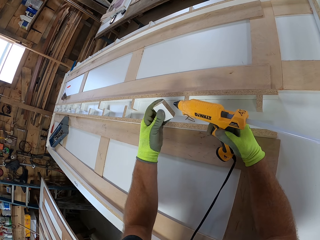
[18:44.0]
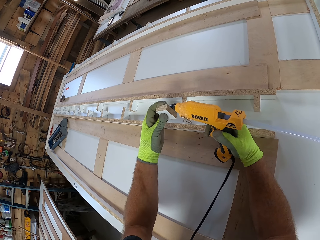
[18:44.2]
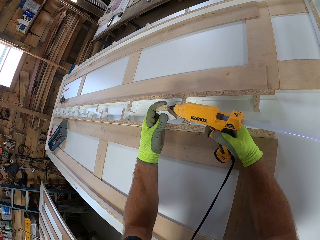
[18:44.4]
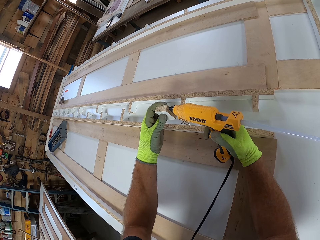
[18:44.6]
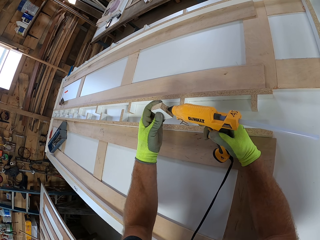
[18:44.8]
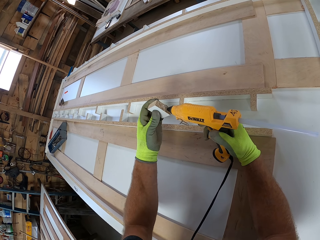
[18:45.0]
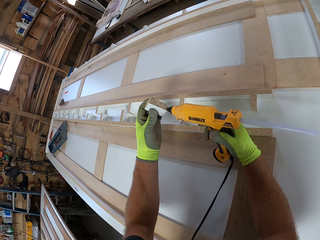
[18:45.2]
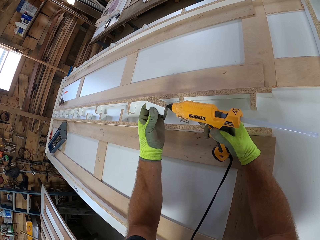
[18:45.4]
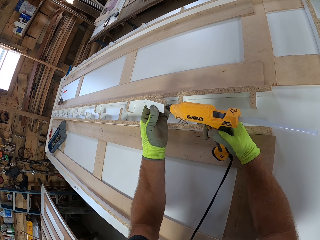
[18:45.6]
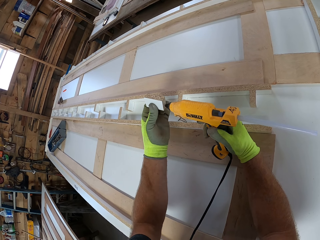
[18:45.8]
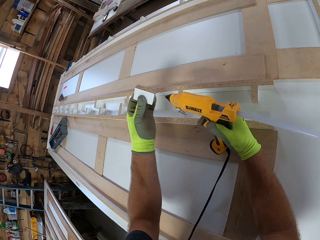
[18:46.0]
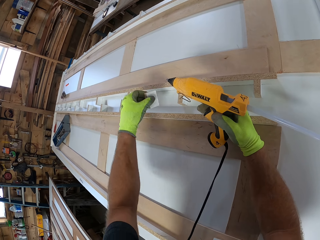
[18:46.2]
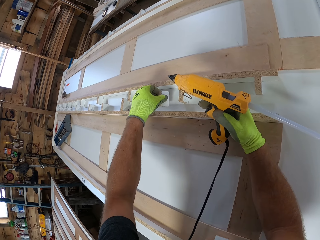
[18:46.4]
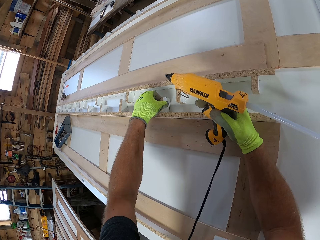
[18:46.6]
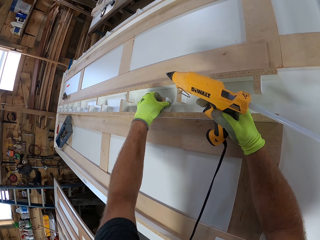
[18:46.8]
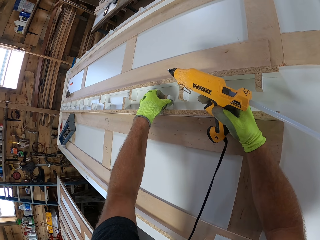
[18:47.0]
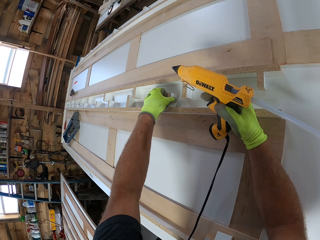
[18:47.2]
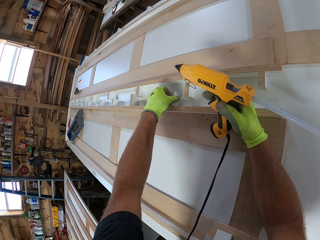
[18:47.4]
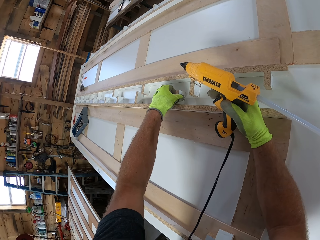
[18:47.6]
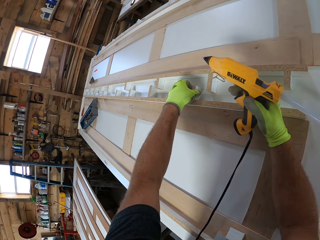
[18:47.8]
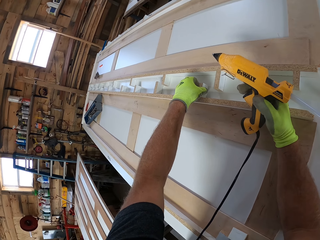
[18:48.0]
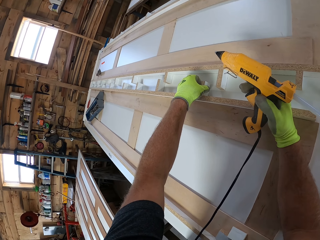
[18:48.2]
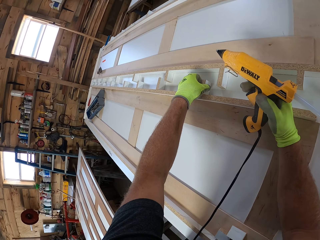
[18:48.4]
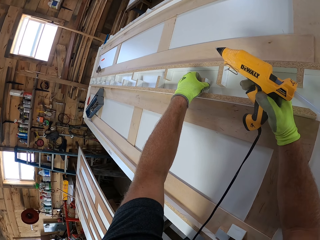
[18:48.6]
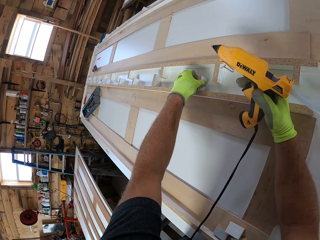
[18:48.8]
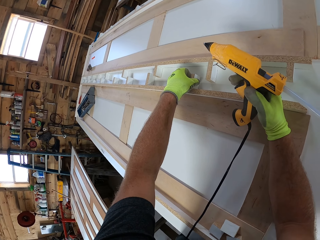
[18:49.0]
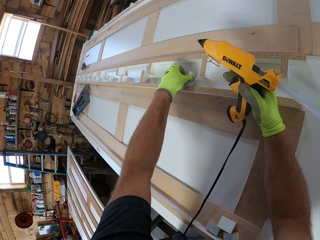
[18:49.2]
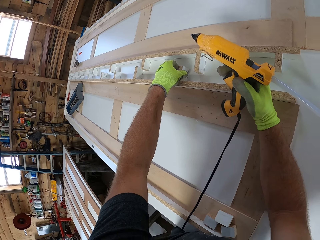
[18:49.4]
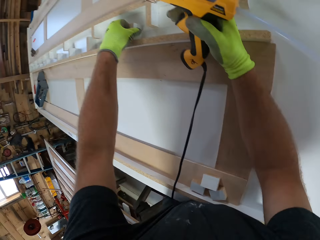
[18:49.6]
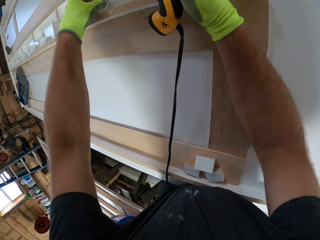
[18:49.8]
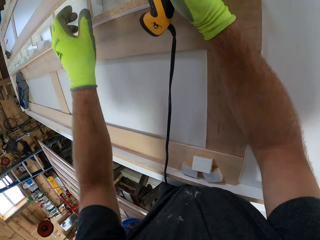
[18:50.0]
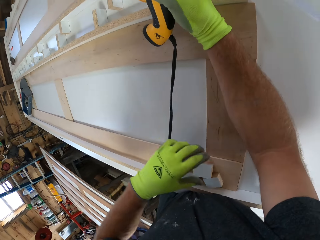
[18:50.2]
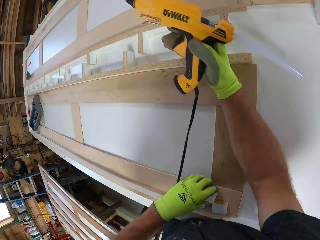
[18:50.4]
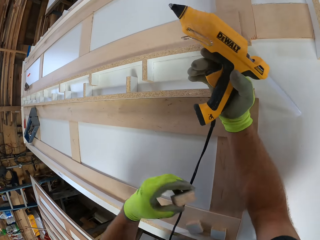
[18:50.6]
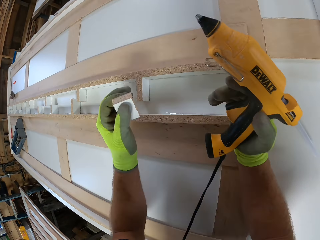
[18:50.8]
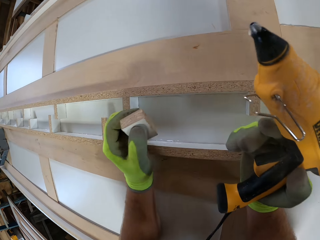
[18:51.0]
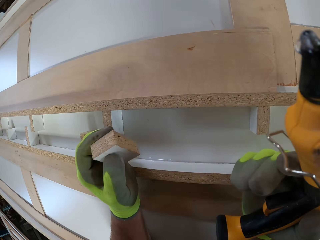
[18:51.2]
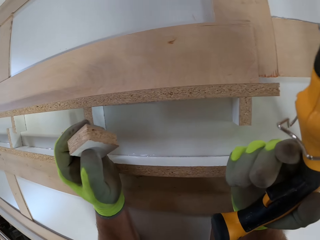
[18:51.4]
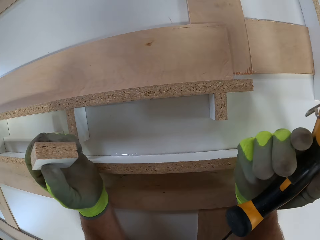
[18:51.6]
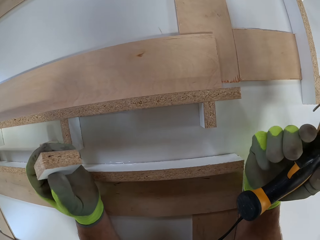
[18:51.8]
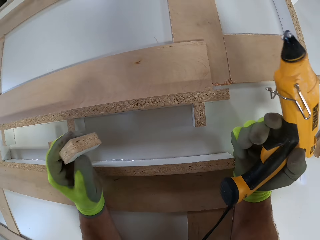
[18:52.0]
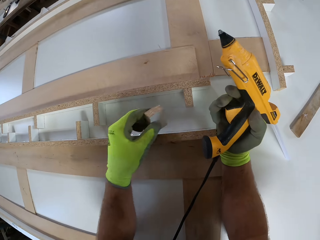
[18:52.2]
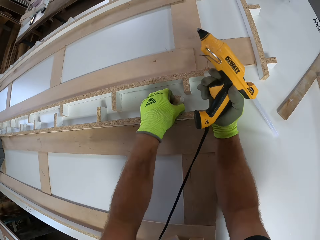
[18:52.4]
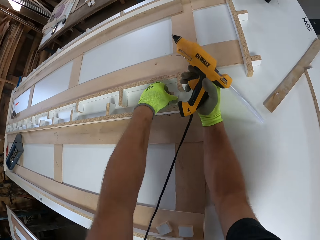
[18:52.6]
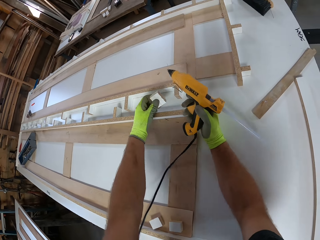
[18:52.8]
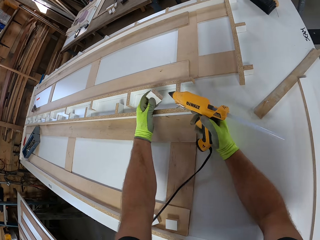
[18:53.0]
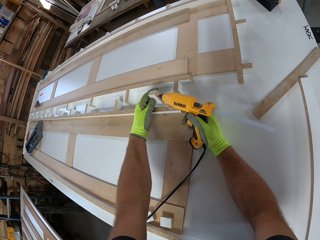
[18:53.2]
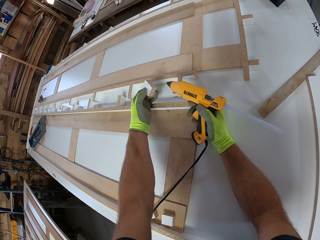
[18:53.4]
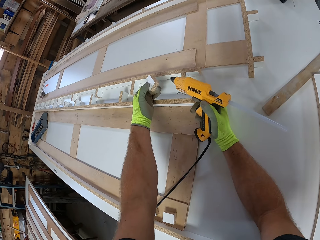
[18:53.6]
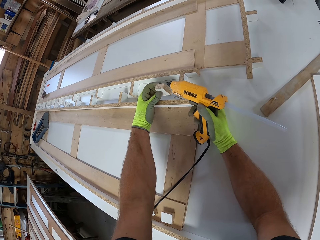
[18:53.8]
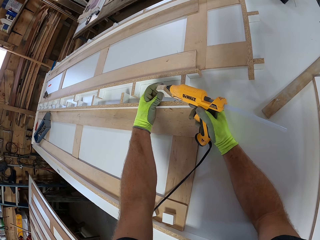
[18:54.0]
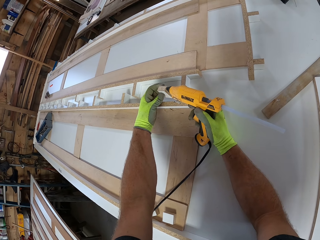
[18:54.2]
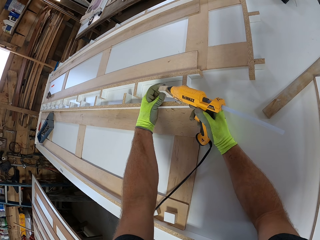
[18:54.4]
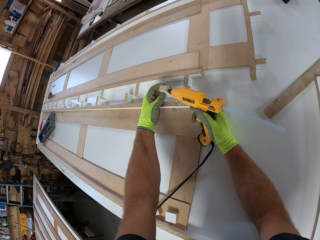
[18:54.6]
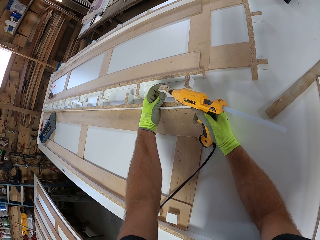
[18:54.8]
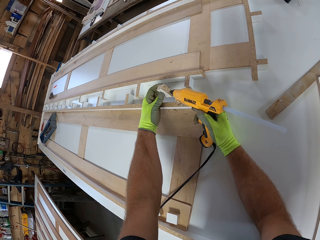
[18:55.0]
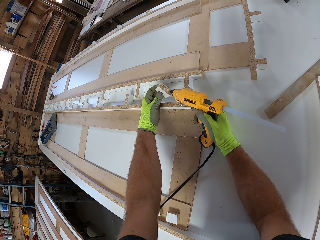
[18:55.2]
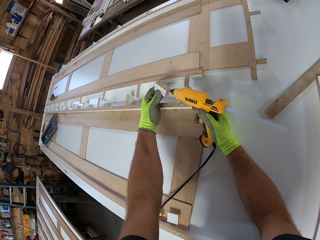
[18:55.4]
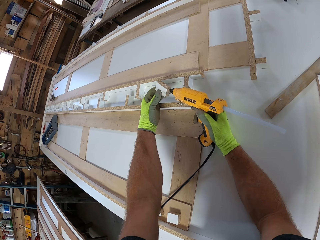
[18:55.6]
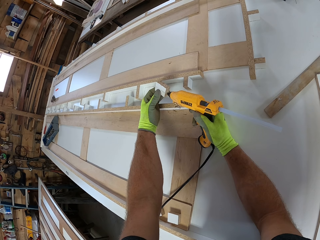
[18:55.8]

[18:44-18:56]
The camera wearer applies glue to the wood on his left hand with the glue gun. He glues the wood to the table. He picks another wood from the table with his left hand. He applies glue to the wood on his left hand with the glue gun.

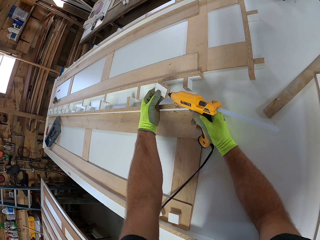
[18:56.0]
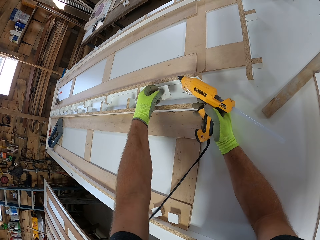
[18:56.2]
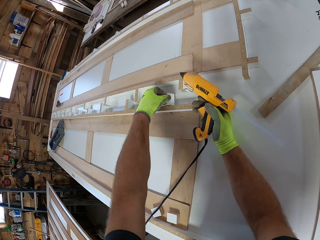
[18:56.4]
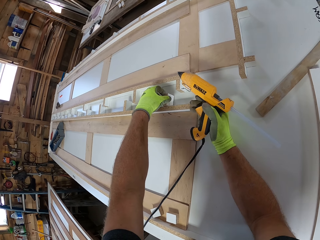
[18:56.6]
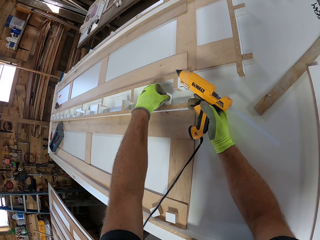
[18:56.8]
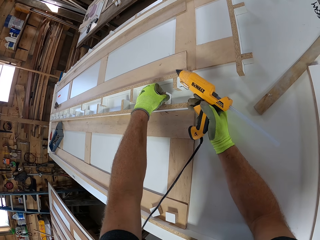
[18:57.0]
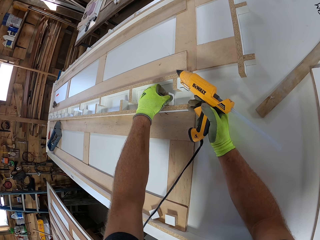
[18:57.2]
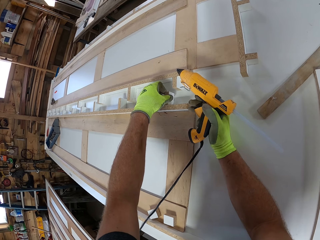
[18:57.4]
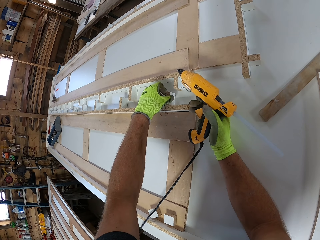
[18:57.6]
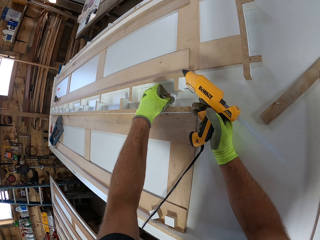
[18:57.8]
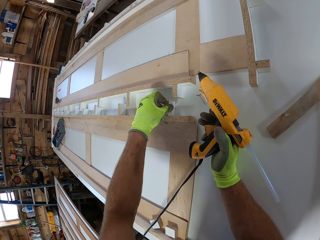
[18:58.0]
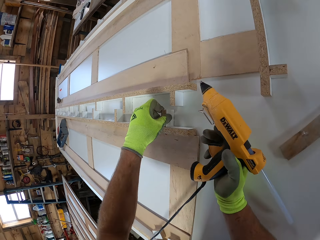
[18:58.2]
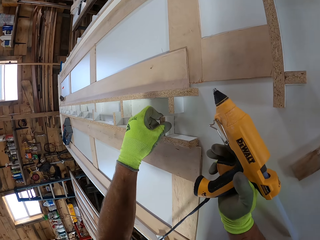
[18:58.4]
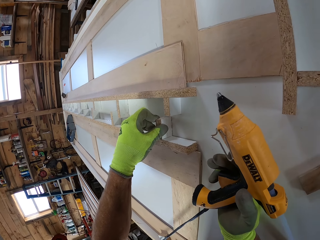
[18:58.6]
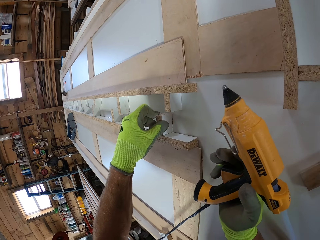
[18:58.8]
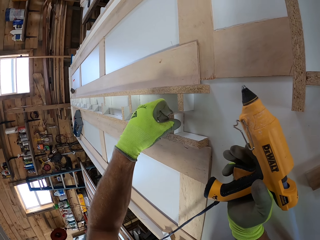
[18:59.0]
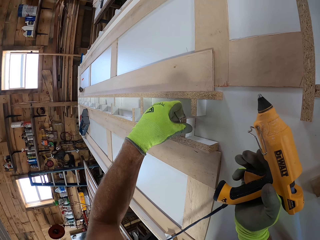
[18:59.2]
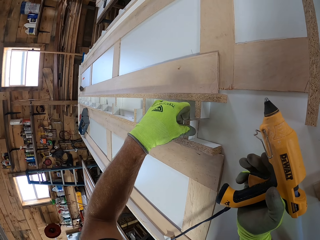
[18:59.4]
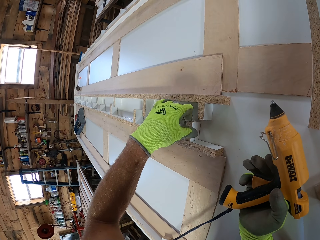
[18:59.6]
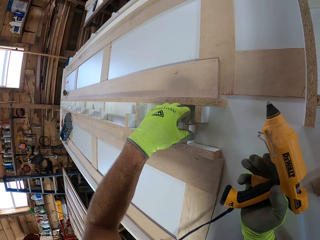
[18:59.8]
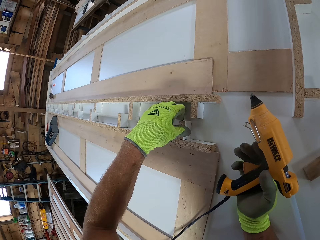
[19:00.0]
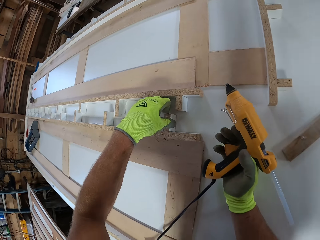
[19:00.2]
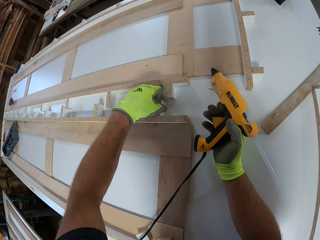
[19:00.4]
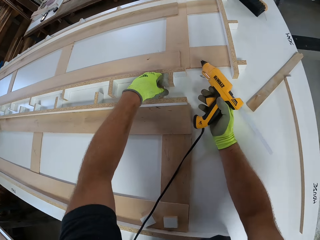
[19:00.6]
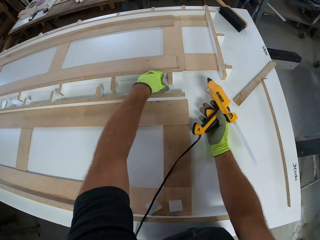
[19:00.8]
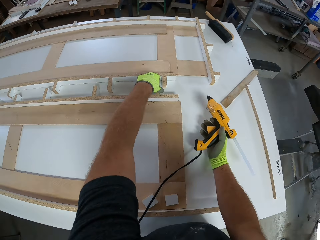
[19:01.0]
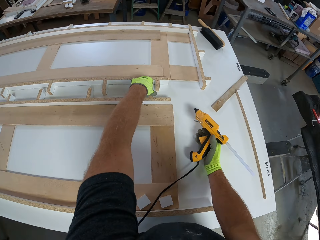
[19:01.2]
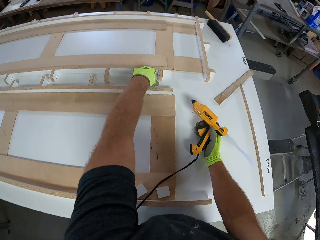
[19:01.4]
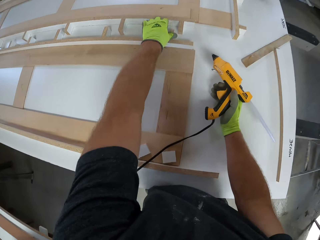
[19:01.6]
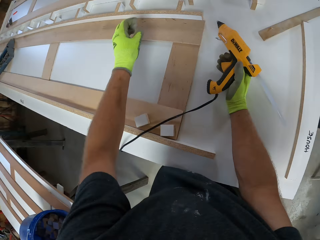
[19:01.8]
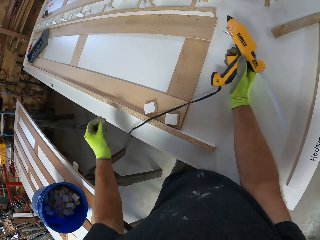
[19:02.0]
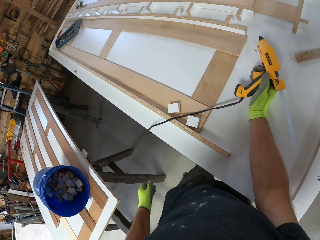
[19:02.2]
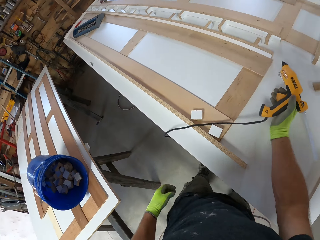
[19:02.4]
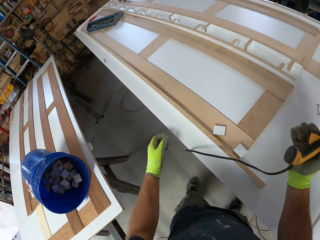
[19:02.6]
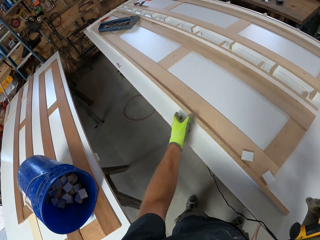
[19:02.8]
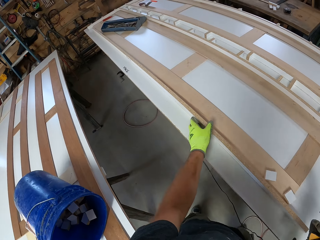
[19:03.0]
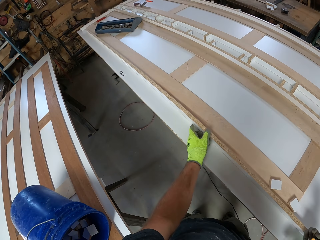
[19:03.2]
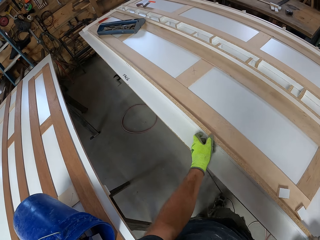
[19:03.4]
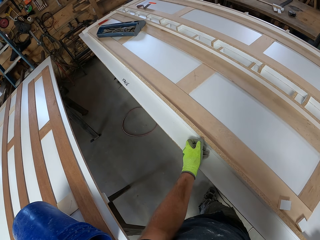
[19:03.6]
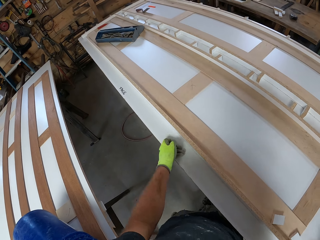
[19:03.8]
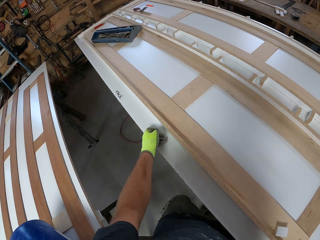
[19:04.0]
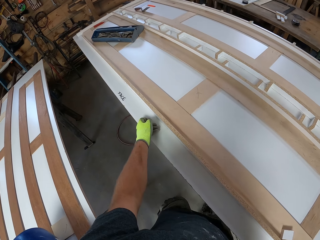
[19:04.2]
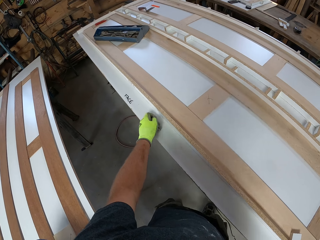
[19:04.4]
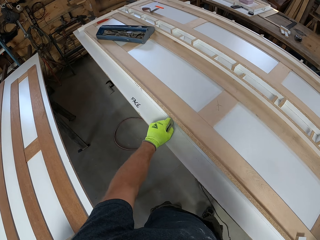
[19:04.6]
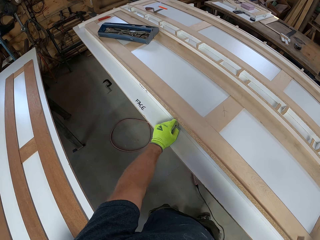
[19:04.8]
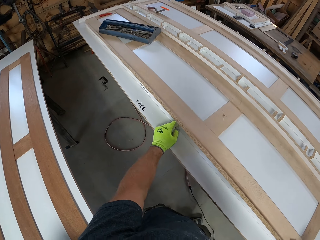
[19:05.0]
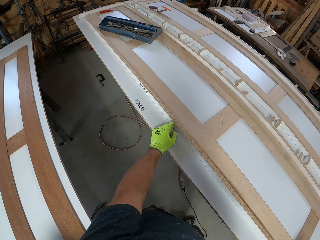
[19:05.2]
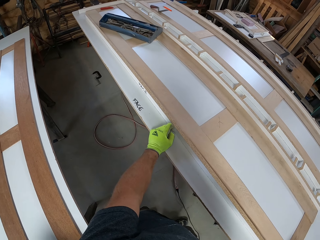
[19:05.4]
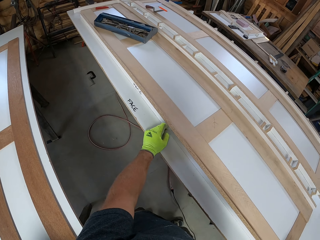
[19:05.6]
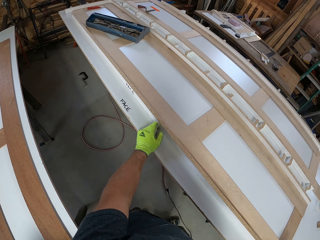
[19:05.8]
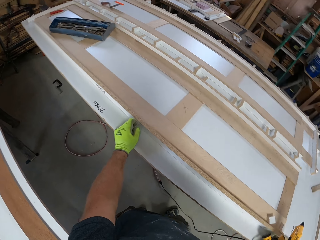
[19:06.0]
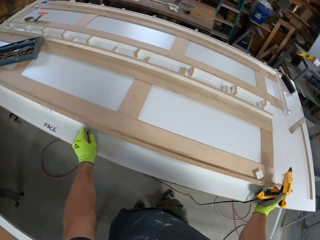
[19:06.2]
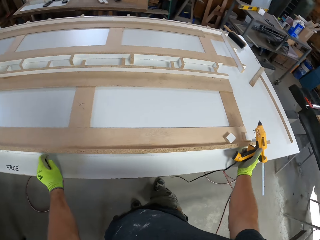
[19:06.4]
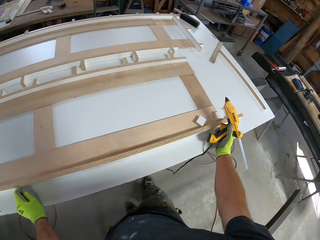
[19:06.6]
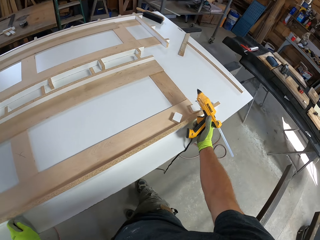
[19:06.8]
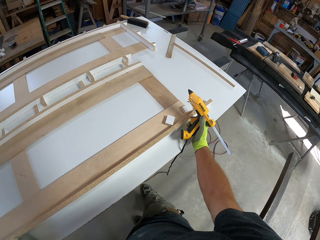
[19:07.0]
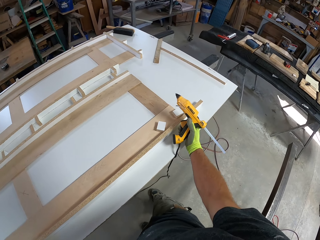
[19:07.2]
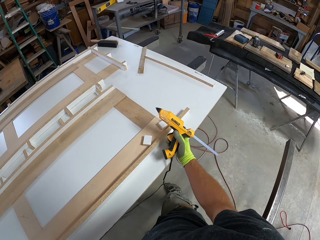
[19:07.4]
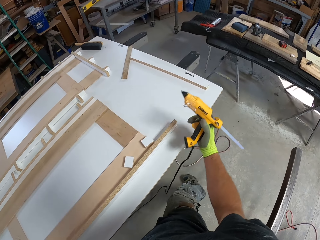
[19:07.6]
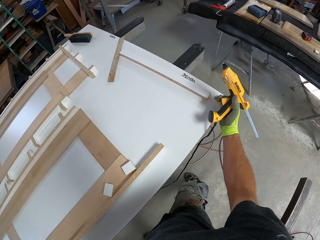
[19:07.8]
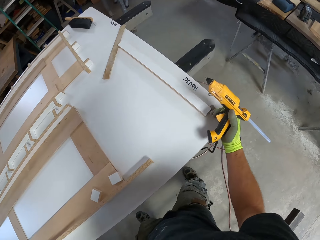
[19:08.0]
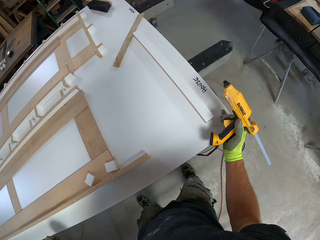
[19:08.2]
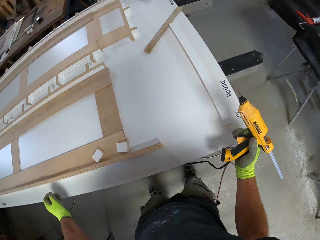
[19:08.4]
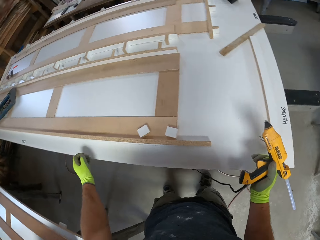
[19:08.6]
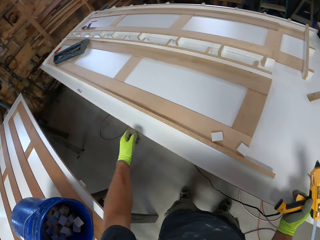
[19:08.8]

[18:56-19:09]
The camera wearer glues the wood to the table. They stare at the wooden structure. They touch the table wood.
